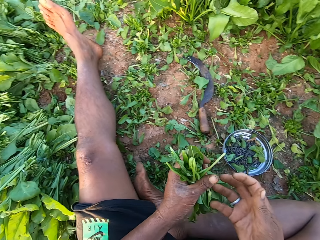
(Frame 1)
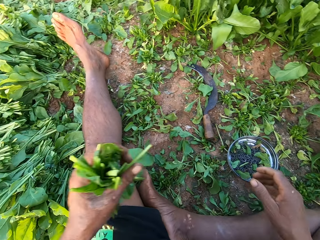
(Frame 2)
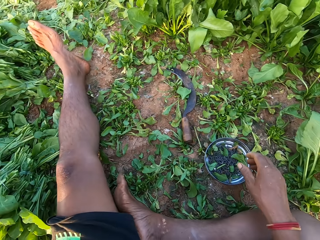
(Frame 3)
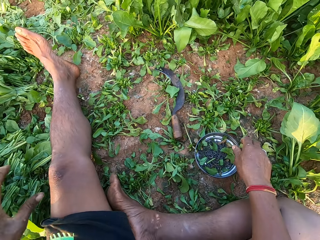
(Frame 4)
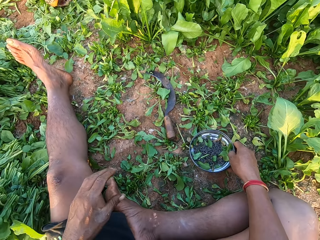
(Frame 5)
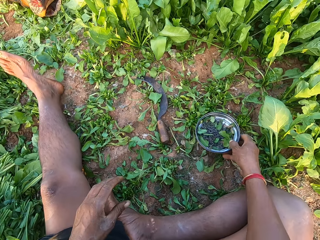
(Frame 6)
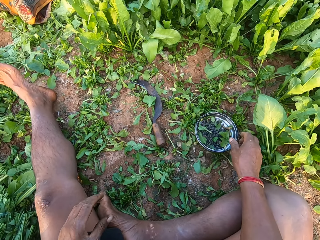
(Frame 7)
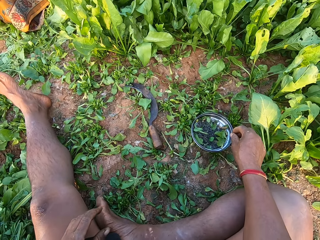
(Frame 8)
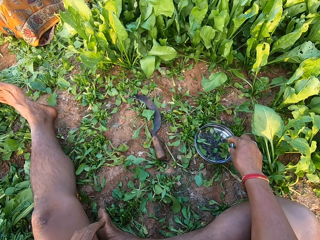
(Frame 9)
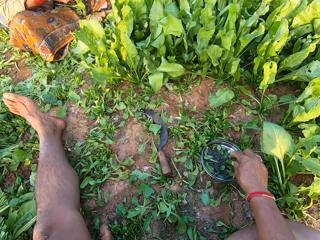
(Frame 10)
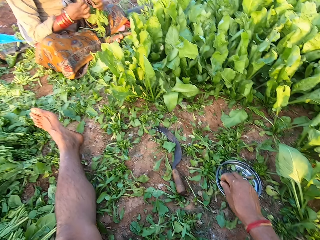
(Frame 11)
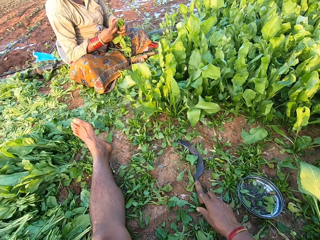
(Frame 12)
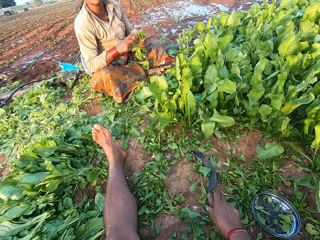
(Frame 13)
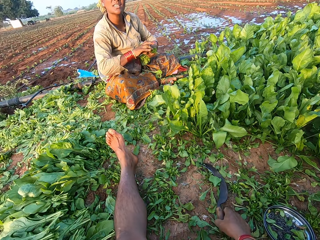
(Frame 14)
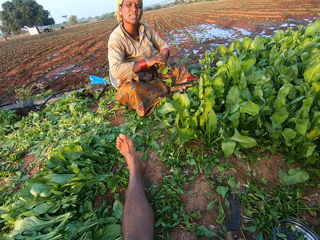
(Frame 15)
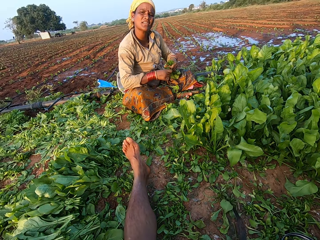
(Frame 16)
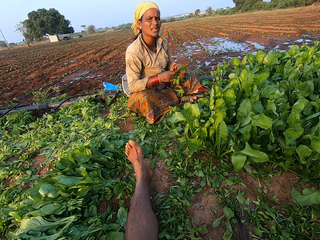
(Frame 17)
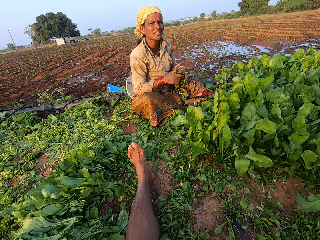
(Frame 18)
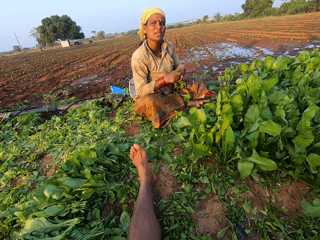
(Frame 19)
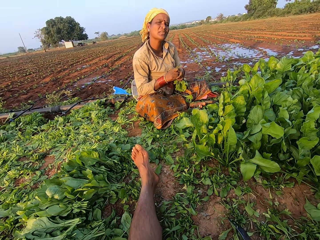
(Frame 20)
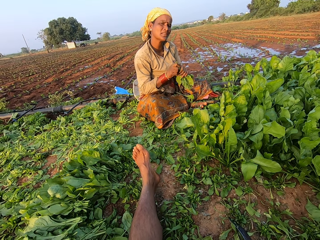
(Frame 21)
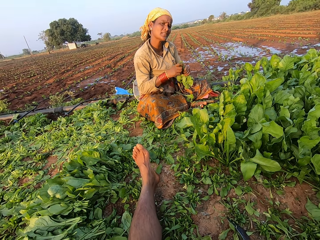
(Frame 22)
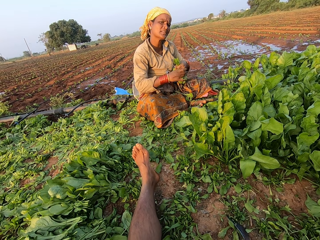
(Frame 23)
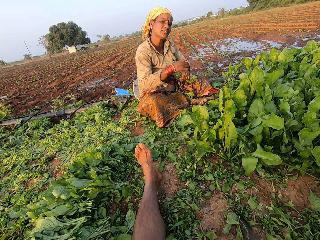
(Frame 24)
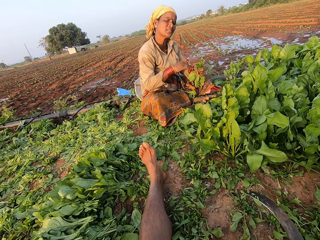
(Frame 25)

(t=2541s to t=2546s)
The camera wearer drops the bundle of spinach plants on the ground with his left hand. He picks the metal plate from the ground with his right hand. He drops the metal plate on the ground with his right hand. He moves a tray of bladders on the ground. The woman holds the spinach plants with her hands. The camera wearer picks a sickle on the ground. He drags the sickle on the ground with his right hand. The woman binds the spinach plants in her left hand with the rubber band in her right hand. The woman converses with the camera wearer. The camera wearer picks the sickle from the ground with his right hand.

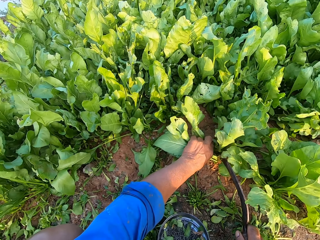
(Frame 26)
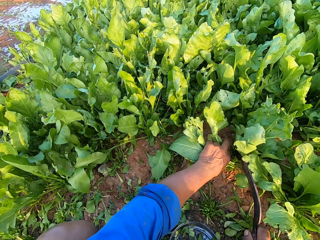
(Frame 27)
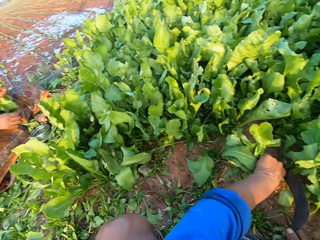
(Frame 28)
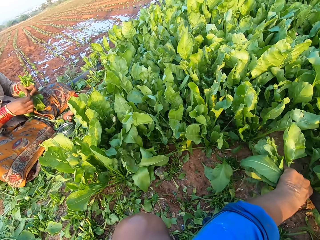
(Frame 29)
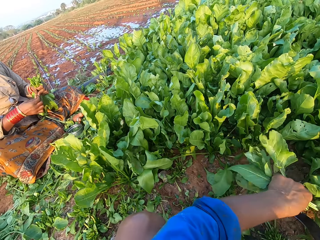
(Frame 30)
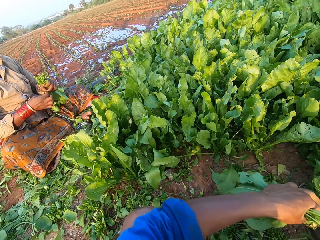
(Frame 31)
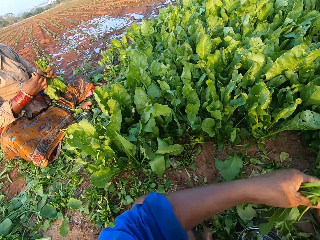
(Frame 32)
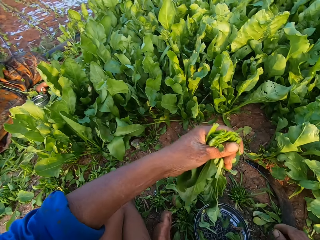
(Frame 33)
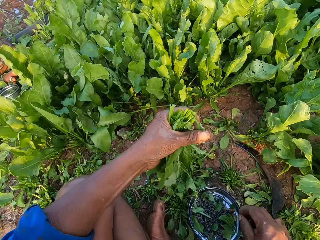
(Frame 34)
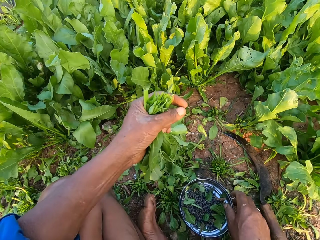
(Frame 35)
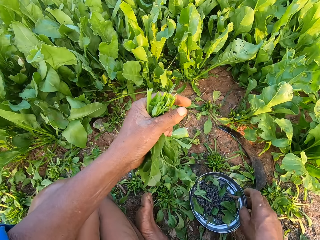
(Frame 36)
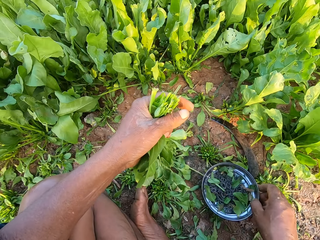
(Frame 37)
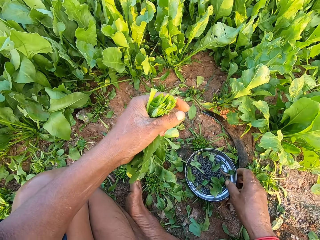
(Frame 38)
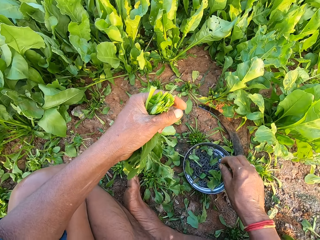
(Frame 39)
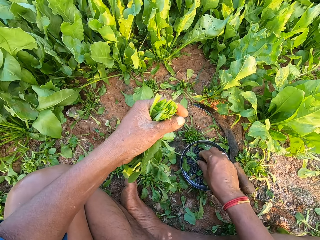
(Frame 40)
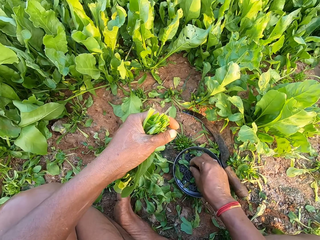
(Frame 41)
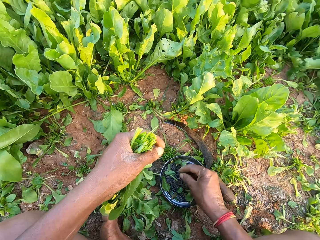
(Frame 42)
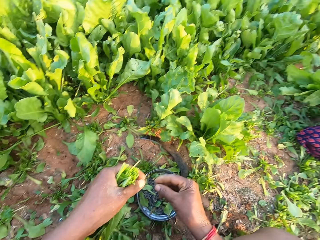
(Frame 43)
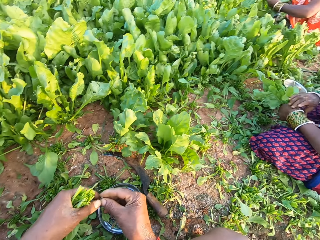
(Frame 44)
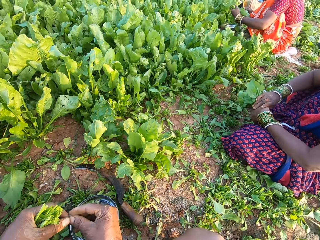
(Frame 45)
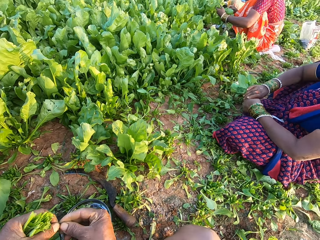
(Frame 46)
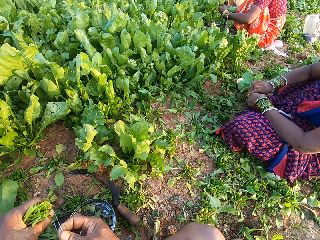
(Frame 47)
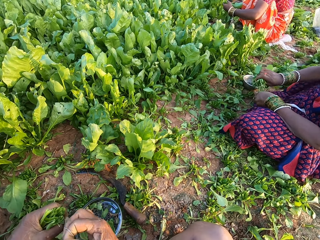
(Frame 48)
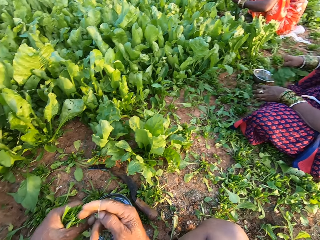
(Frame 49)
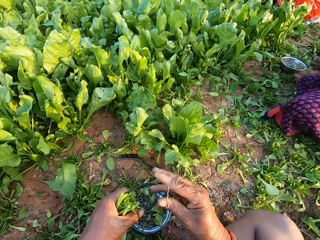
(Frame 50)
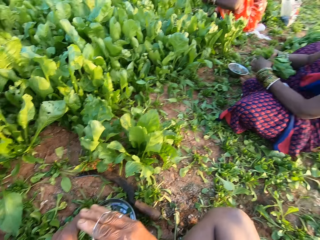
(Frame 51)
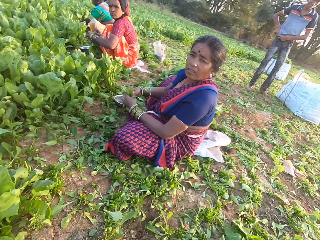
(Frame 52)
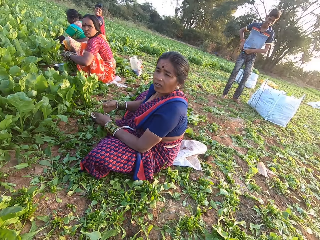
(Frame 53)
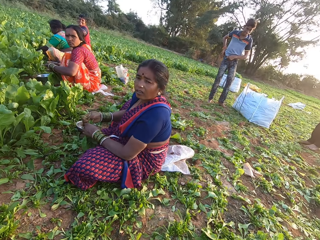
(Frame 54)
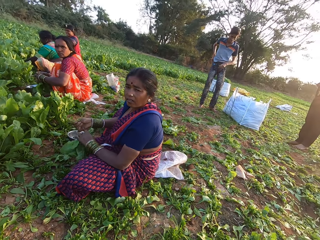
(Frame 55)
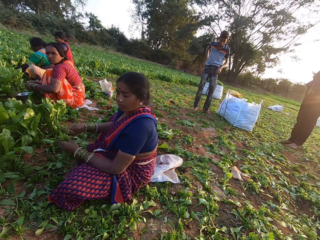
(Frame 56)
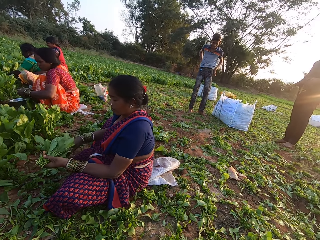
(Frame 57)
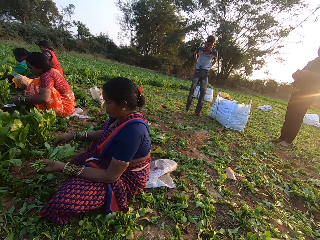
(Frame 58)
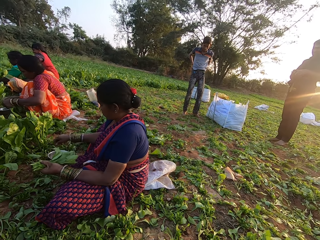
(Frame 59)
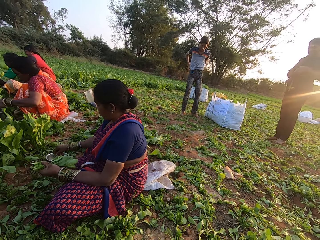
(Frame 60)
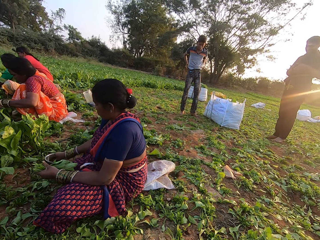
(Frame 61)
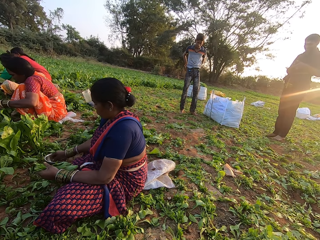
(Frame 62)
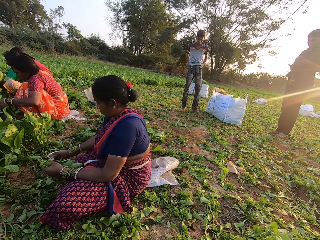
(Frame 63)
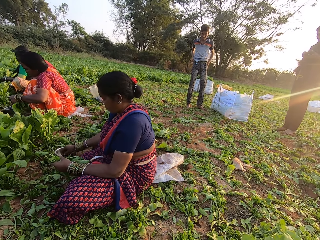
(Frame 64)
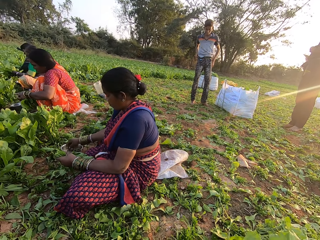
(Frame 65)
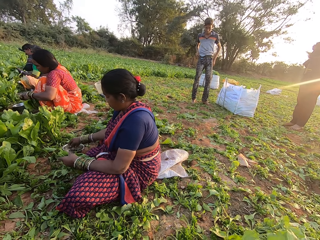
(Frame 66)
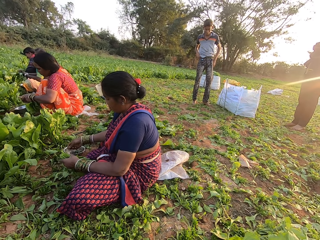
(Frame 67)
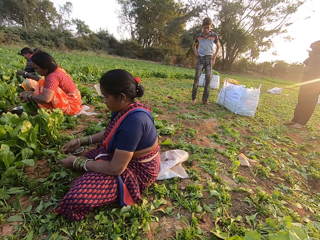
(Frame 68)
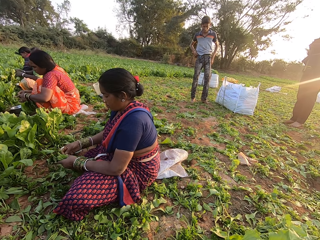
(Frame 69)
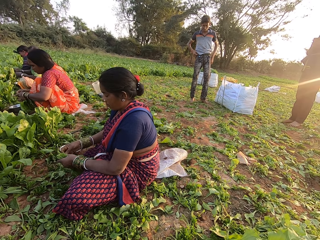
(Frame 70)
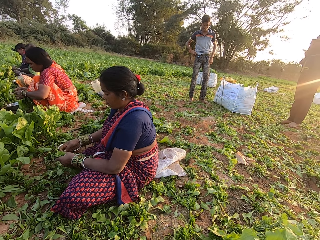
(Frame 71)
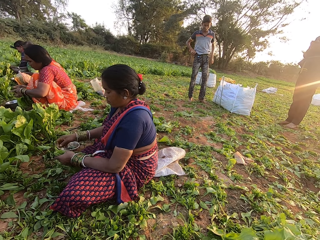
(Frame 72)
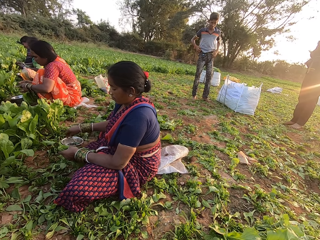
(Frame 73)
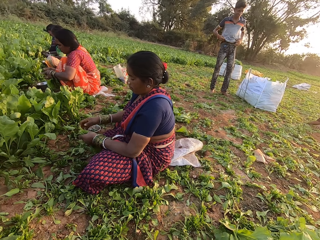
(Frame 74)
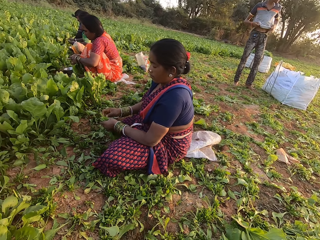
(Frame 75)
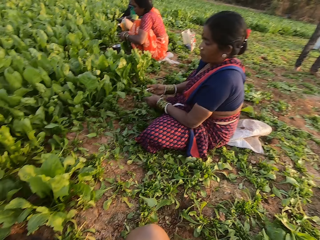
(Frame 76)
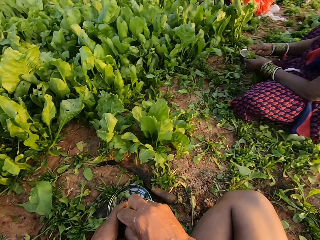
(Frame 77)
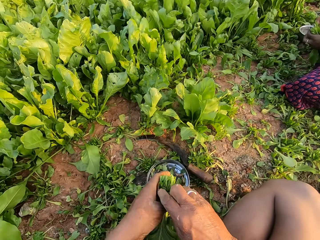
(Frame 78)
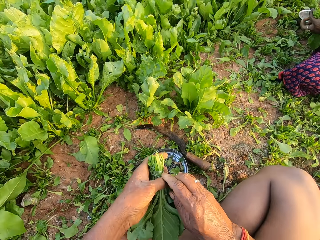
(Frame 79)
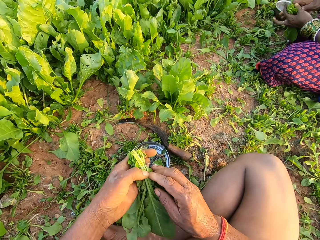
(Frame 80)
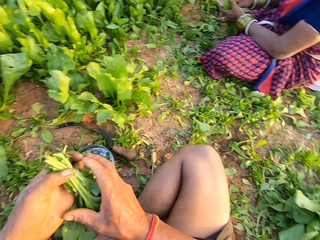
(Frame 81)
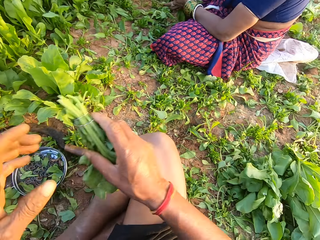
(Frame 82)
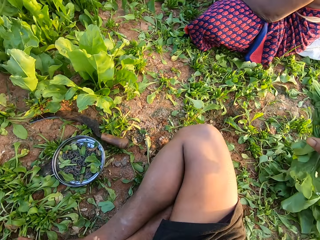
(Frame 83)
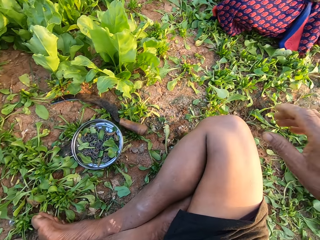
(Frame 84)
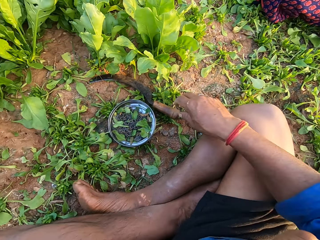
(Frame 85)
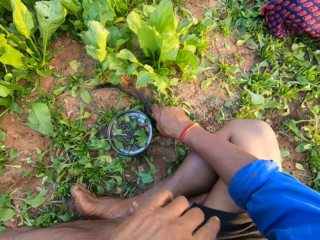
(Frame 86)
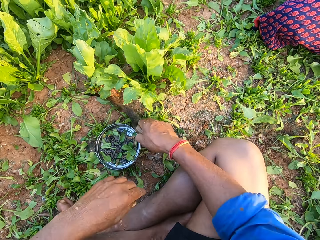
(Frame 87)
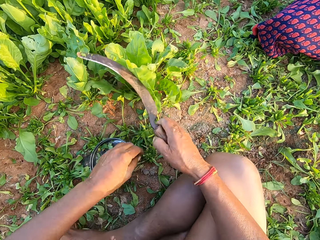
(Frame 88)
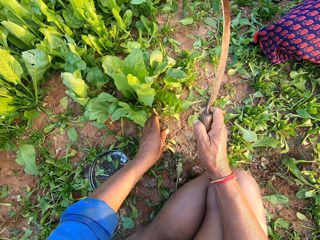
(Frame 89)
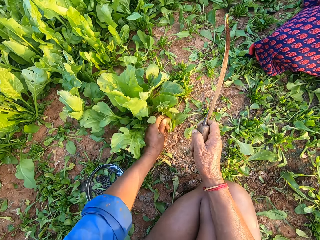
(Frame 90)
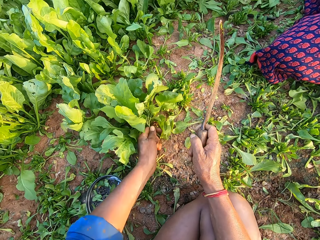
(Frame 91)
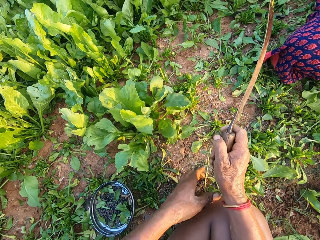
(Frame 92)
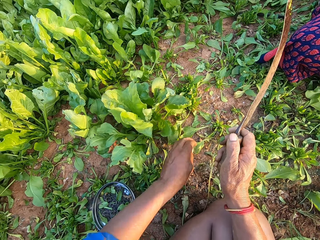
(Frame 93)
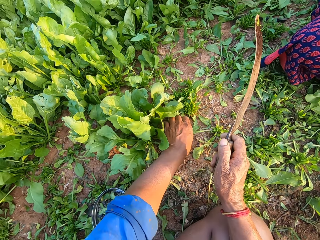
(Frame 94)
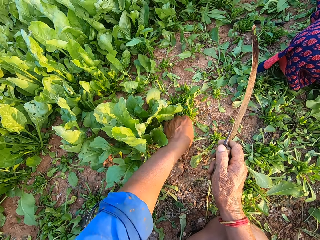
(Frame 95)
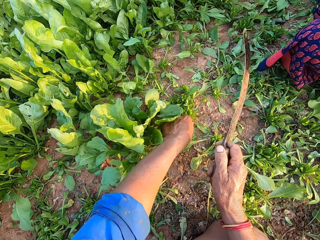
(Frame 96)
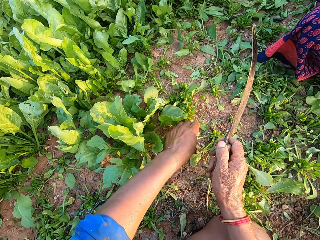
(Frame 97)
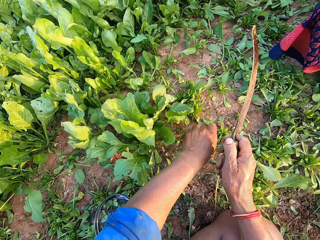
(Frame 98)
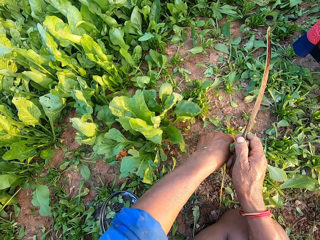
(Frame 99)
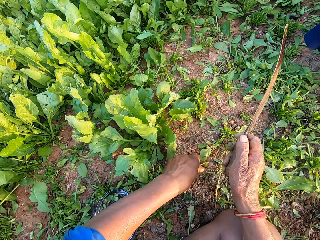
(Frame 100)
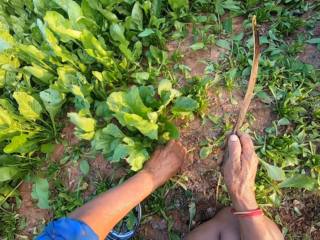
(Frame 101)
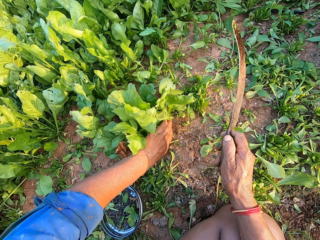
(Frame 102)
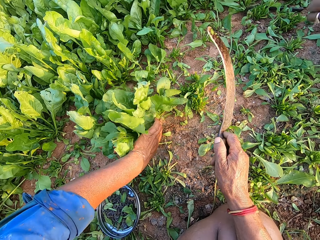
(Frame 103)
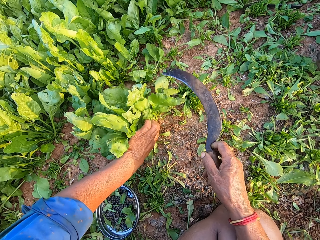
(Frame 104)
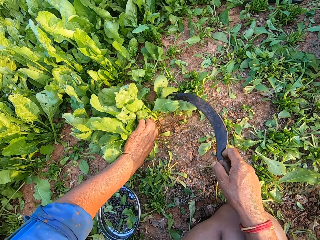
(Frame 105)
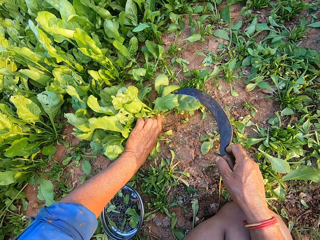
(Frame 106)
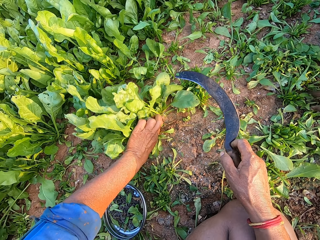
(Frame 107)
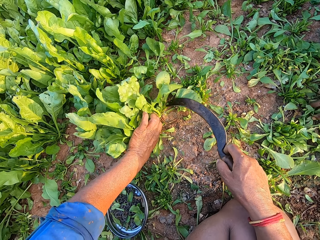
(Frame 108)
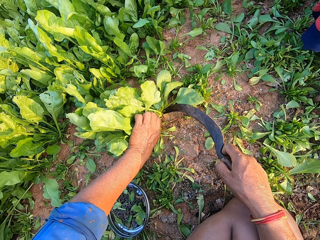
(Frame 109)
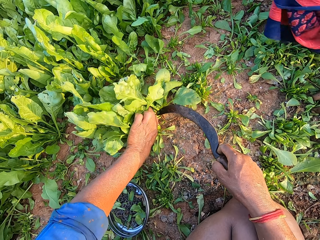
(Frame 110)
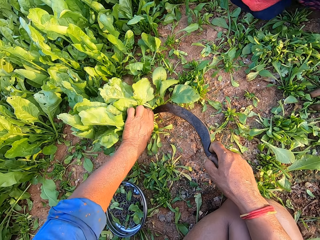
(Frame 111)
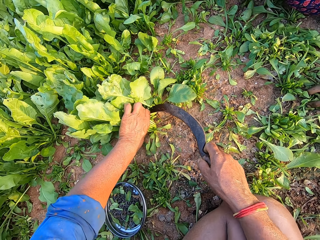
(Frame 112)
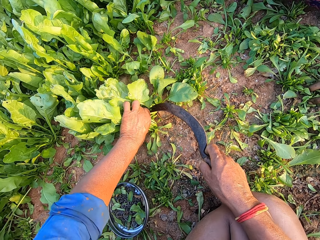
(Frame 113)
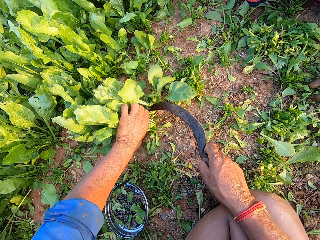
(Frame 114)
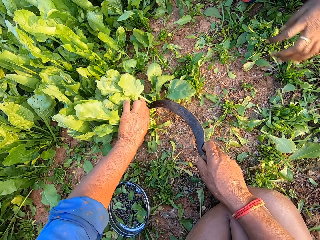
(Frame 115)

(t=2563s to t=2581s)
The woman picks a rubber band from the metal plate on the ground with her right hand. The camera wearer cuts spinach with a sickle. He picks the metal plate from the ground with his right hand. He drops the metal plate on the ground with his right hand. He moves a tray of spinach on the ground. He picks a rubber band from the metal plate on the ground with his right hand. Another woman squeezes the spinach plants with her hands. The camera wearer converses with the group of people. The other woman passes the spinach plants from her left hand to her right hand. The camera wearer holds the rubber band with his hands. A third woman holds spinach plants with her hands. A person converses with the camera wearer. The camera wearer stretches the rubber band with his hands. He wraps the rubber band around his right hand. The other woman drops a spinach leaf on the ground with her left hand. The camera wearer binds the spinach plants in his left hand with the rubber band in his right hand. A man holds his trousers with his hands. The other woman plucks the leaves of the spinach plant in her left hand with her right hand. Another person ties a bunch of spinach with a bladder. Another man holds a head camera with his hands. The other woman picks a rubber band from a metal bowl on the ground with her right hand. The third woman picks a rubber band from the metal bowl on the ground with her right hand. The camera wearer converses with the first person. The first man adjusts his clothes with his hands. The other woman drops a rubber band into the metal bowl with her right hand. The camera wearer binds the spinach plants in his left hand with the rubber band in his right hand. He passes the bundle of spinach plants from his left hand to his right hand. He drops the bundle of spinach plants on the ground with his left hand. He picks the sickle from the ground with his right hand. He plucks a stalk of a spinach plant on the ground with his left hand. He drops the stalk of the spinach plant on the ground with his left hand. He converses with the first person. He plucks the spinach plant leaves from the ground with his left hand. He holds the spinach plants on the ground with his left hand. He aligns the spinach in the left hand.
